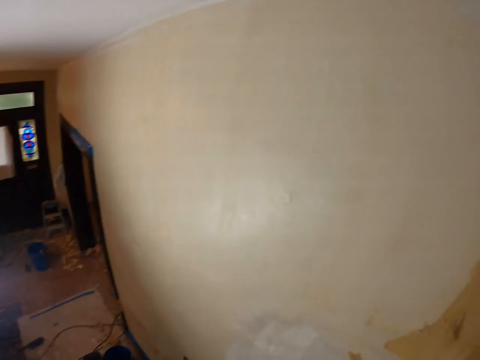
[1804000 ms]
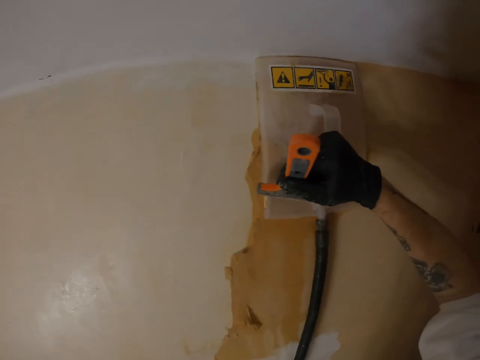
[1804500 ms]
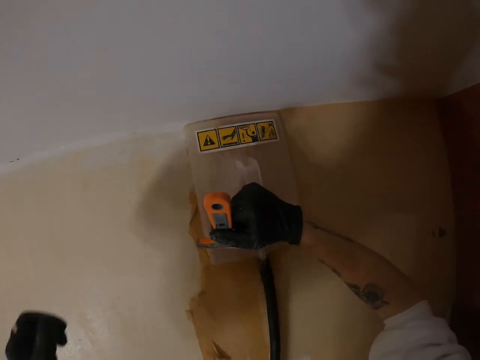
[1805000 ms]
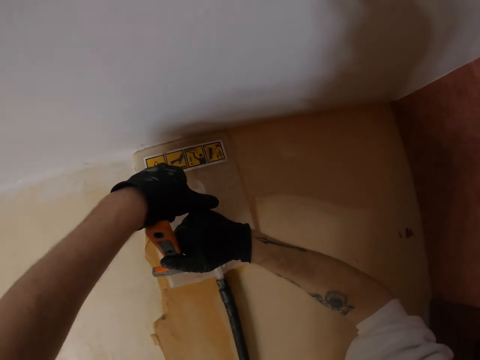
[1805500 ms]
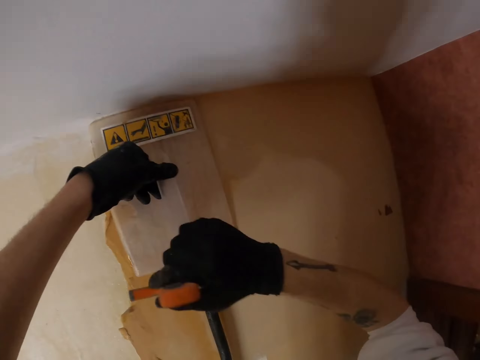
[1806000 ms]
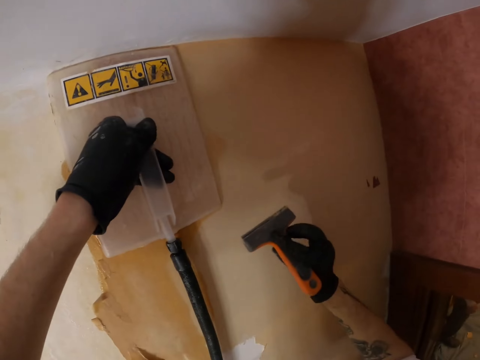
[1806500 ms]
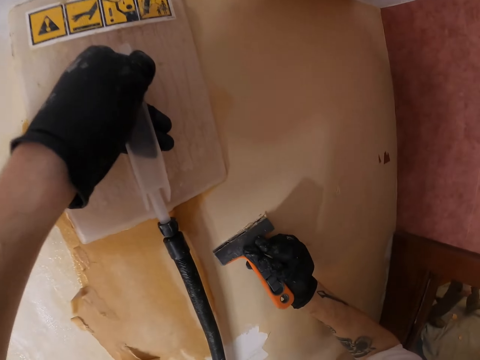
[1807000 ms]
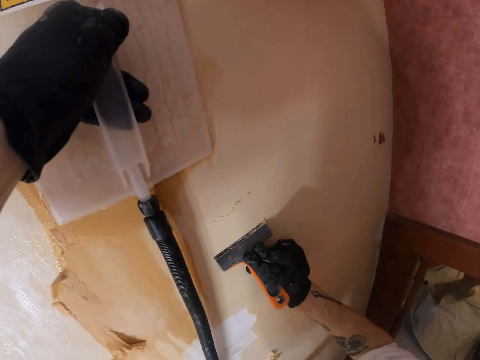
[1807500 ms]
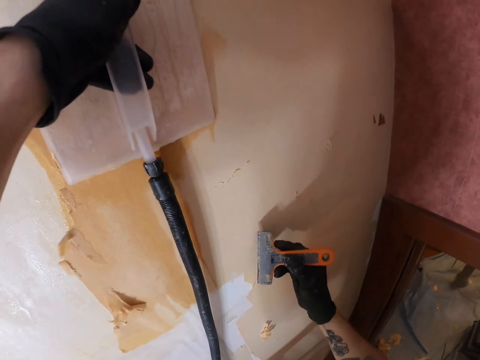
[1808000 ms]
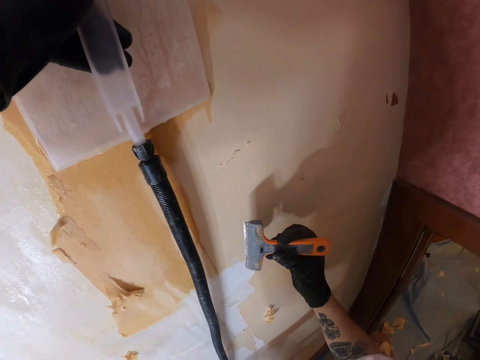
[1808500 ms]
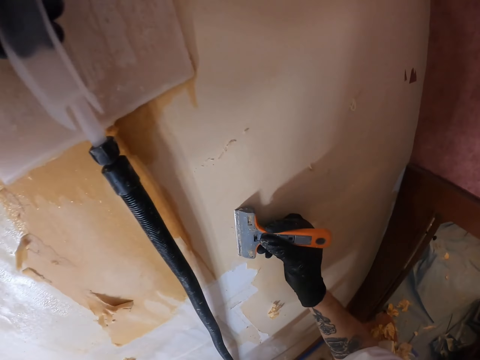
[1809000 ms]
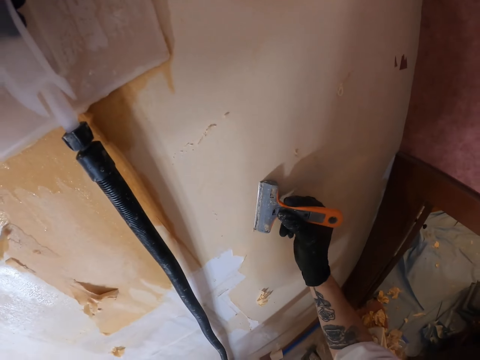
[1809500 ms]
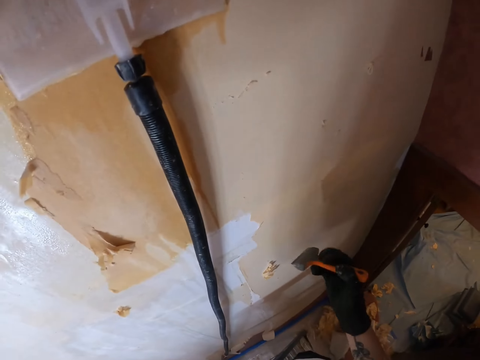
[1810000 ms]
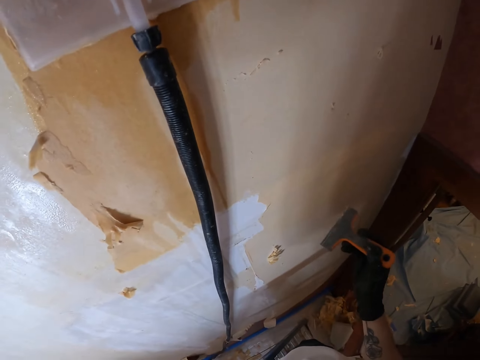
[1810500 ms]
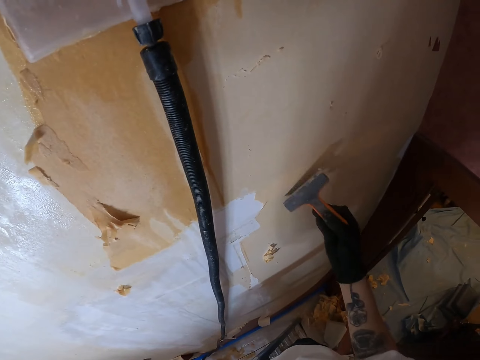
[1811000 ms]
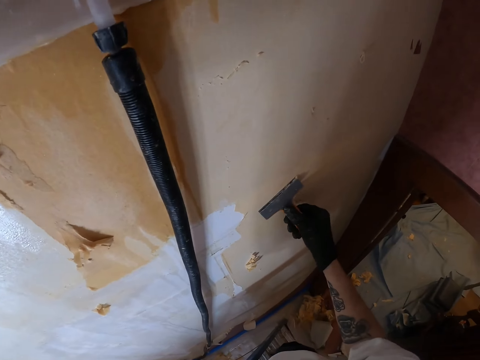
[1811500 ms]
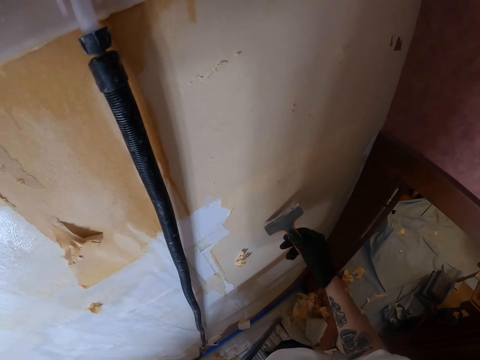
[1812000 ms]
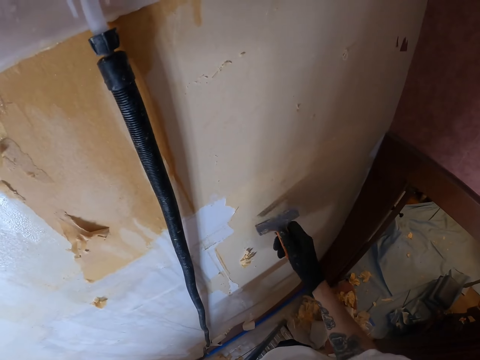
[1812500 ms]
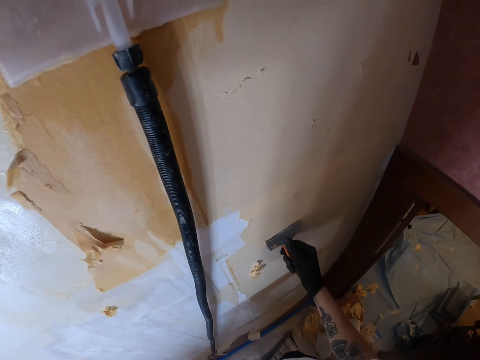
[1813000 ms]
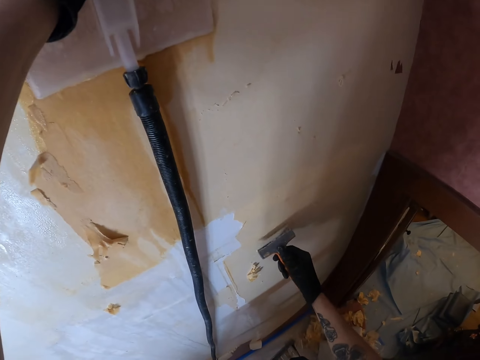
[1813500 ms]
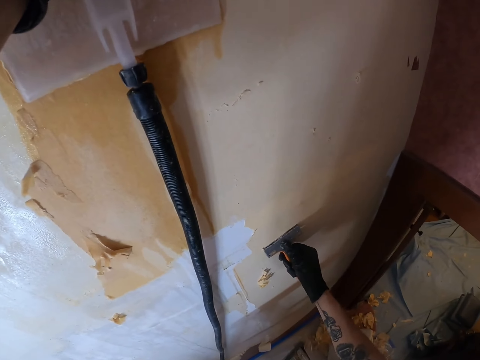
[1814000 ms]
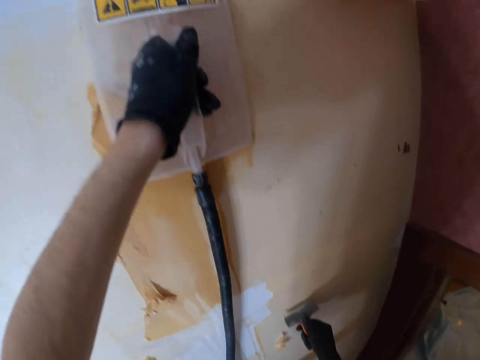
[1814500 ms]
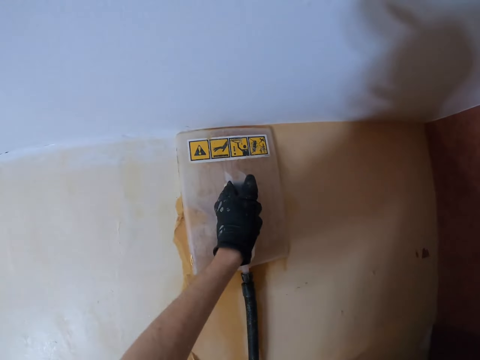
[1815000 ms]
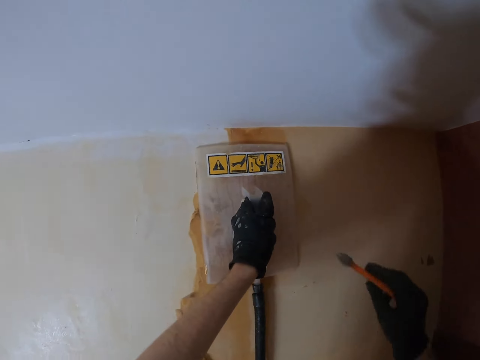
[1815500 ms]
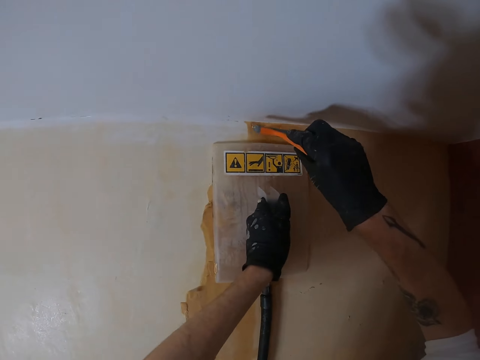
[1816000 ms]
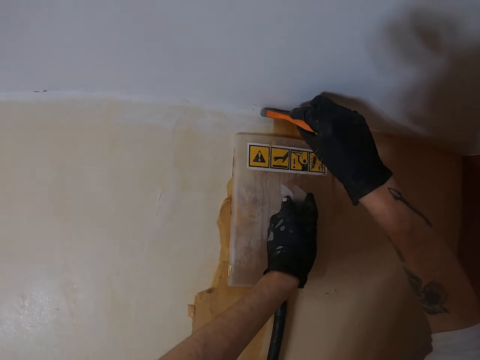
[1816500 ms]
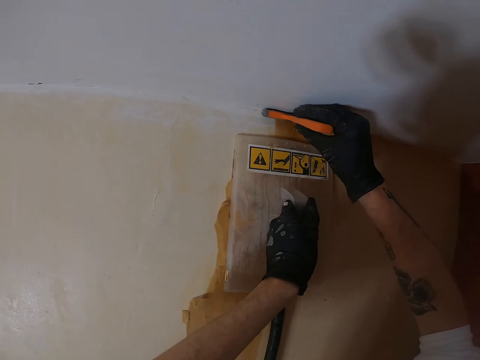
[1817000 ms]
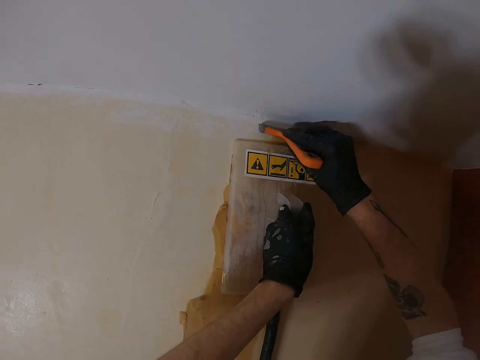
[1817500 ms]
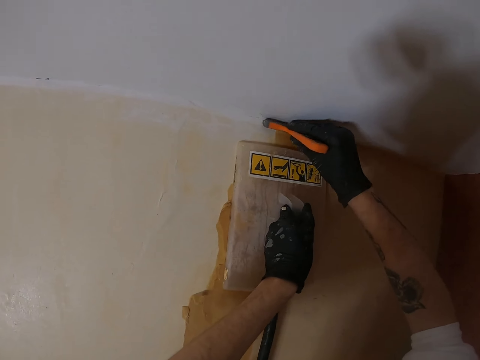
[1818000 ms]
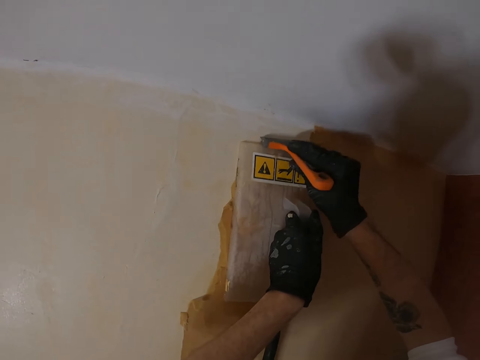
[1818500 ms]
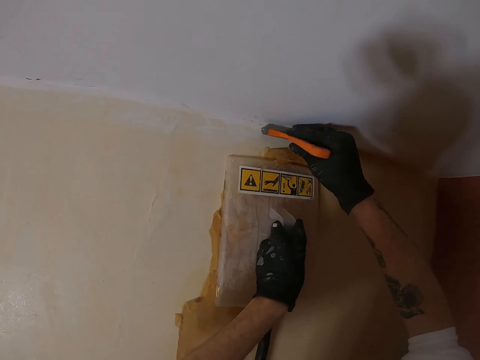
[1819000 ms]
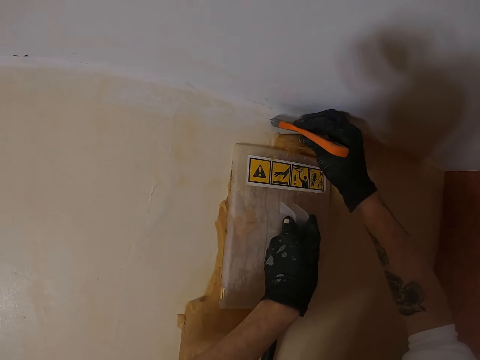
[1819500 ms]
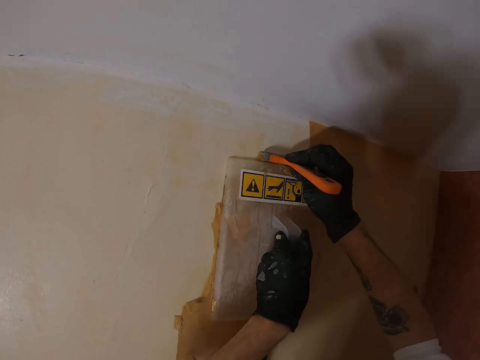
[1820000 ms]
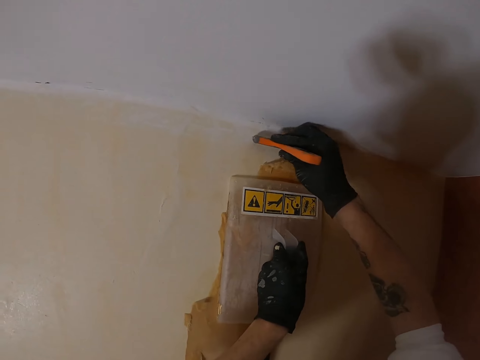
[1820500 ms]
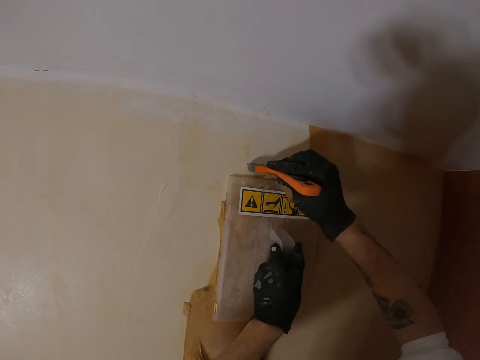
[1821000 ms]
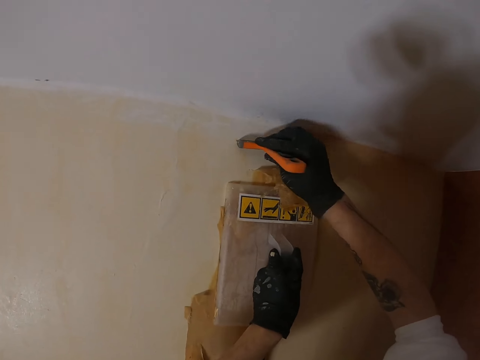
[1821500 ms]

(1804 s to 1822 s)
The camera wearer lifts the left hand. They press the plastic float with the left hand. They move the right hand. They rub the scraper on the wall. They turn the scraper. They rub the scraper on the wall. They move the right hand. They lift the right hand. They rub the scraper on the wall. They press the plastic float. They lift the right hand. They remove paint from the wall with the scraper.

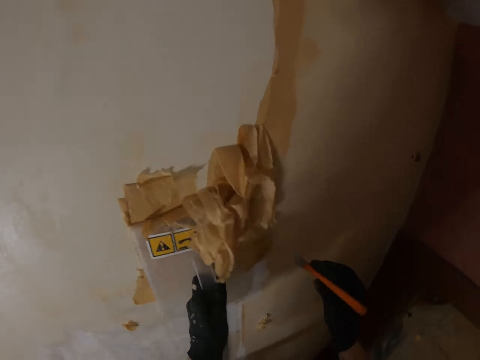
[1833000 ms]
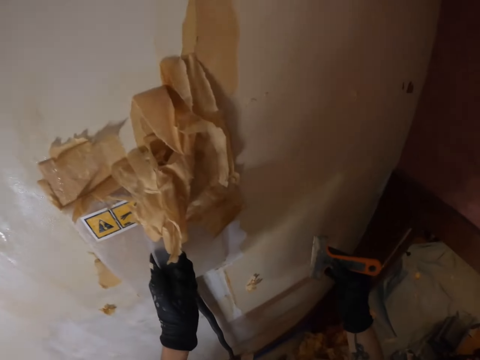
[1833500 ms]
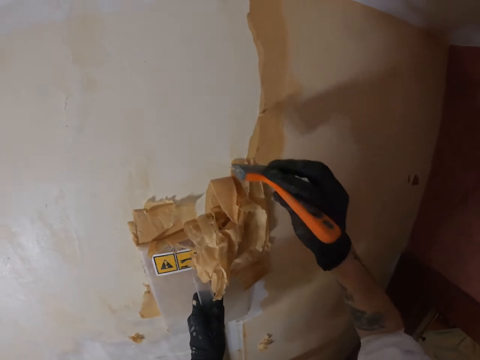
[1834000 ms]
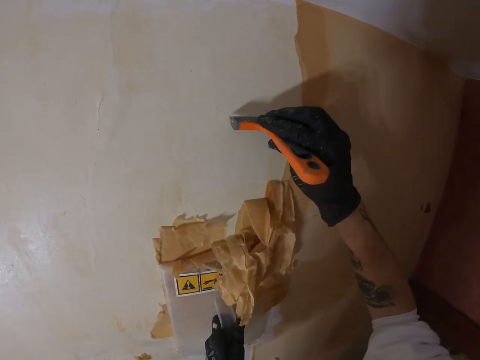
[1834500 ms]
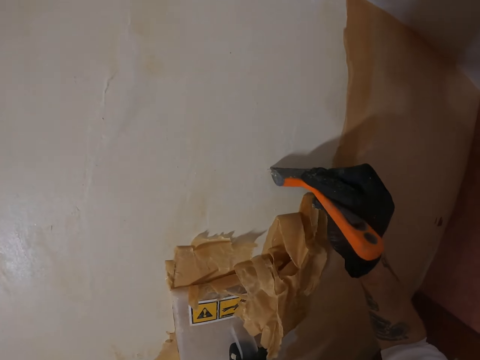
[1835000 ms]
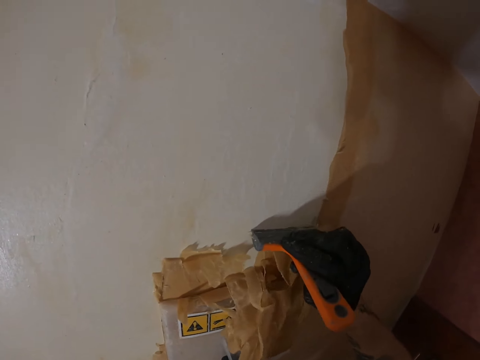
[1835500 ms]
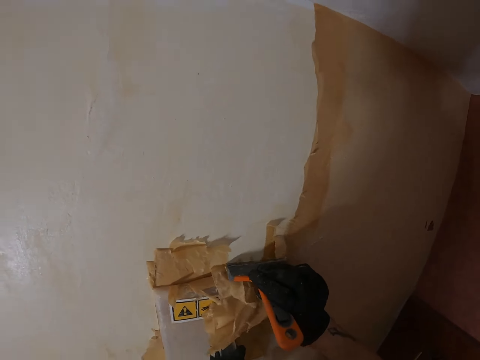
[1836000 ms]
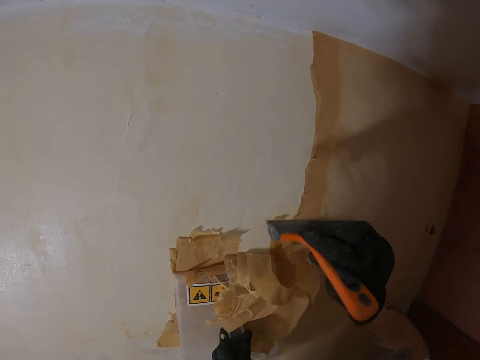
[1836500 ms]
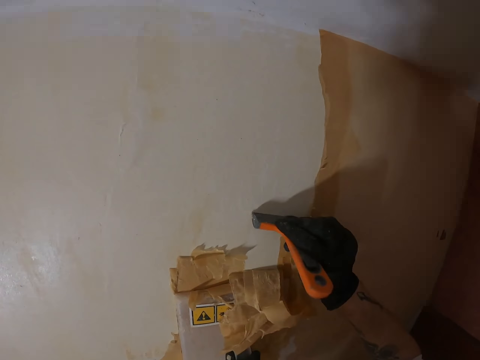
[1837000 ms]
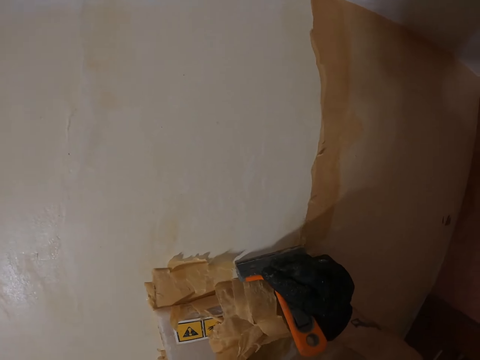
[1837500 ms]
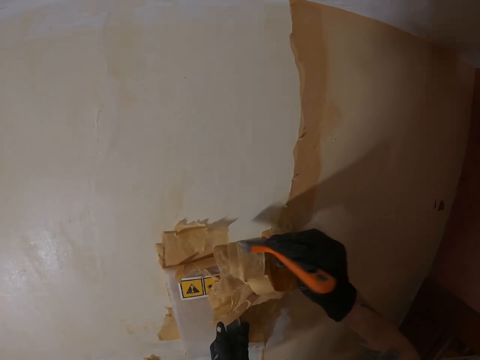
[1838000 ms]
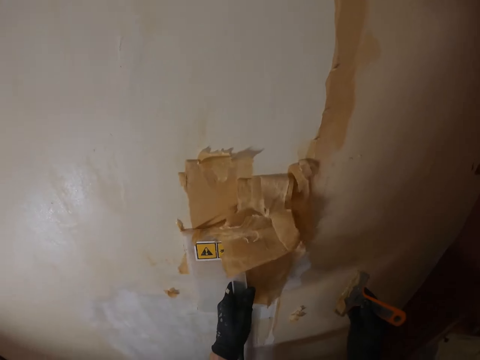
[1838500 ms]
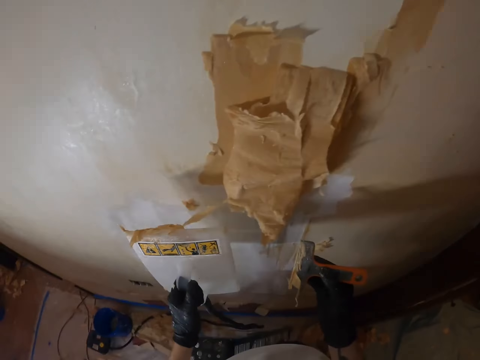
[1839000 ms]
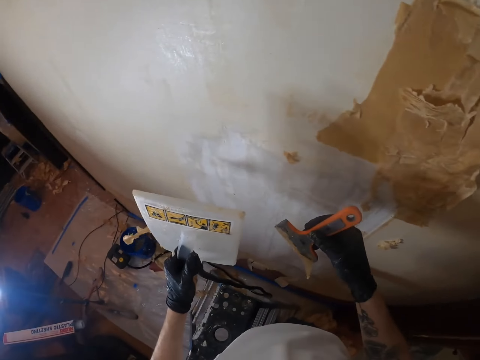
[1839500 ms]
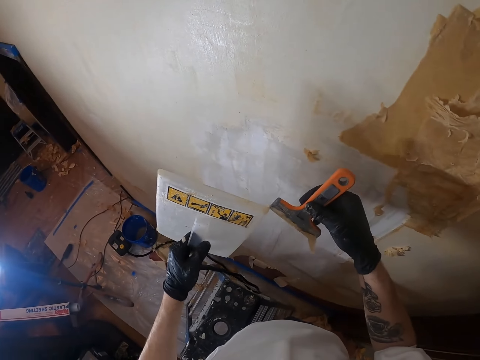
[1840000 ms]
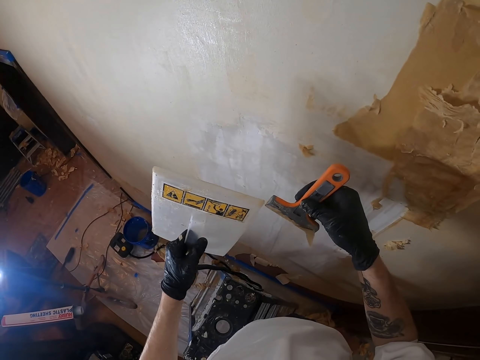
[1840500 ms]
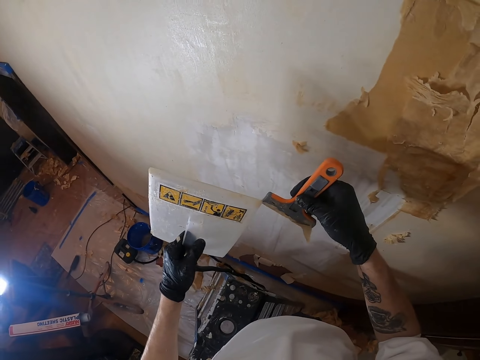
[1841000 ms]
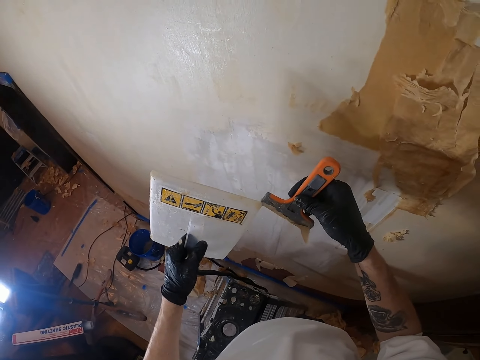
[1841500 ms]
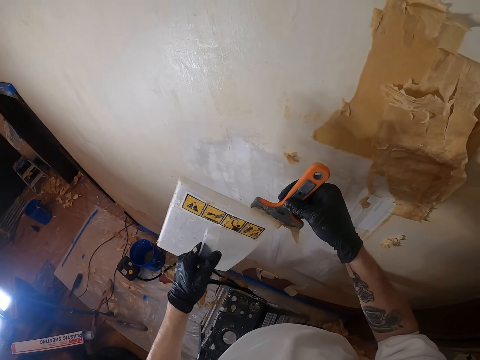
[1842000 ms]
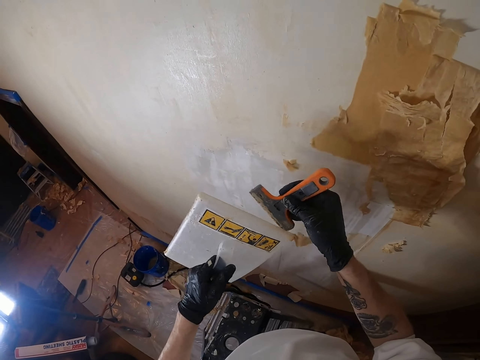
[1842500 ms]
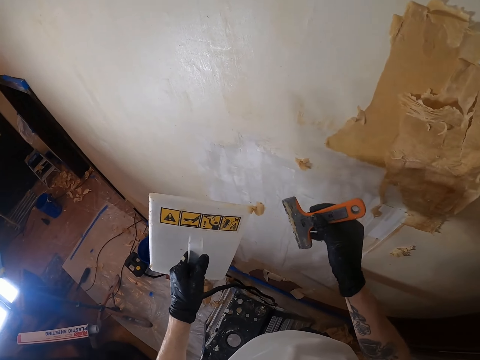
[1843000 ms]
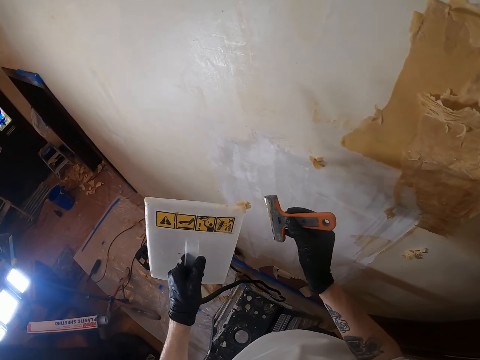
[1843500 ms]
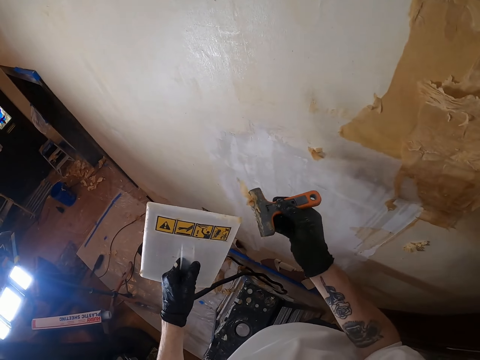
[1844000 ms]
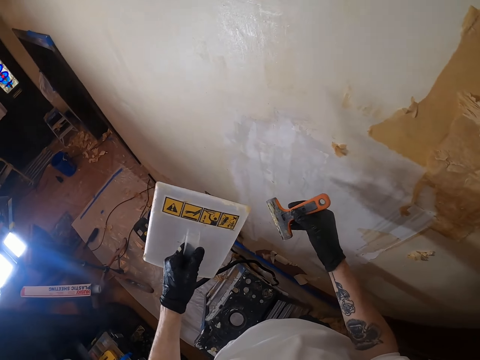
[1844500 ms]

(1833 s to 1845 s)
The camera wearer moves the right hand. They lift the right hand. They remove paint from the wall with a scraper. They move the plastic float. They move both hands. They move the scraper. They remove paint stripper off the wall. They remove paint from the scraper. They move both hands. They remove paint from the plastic float. They move both hands.
